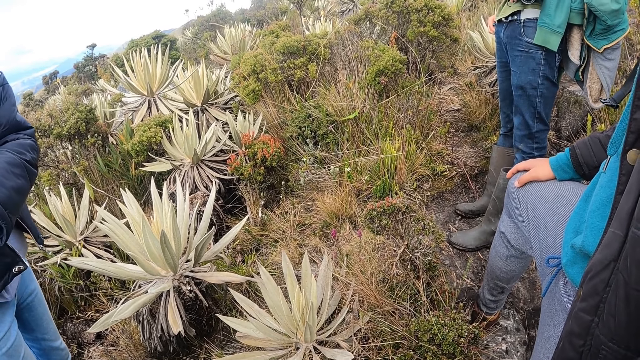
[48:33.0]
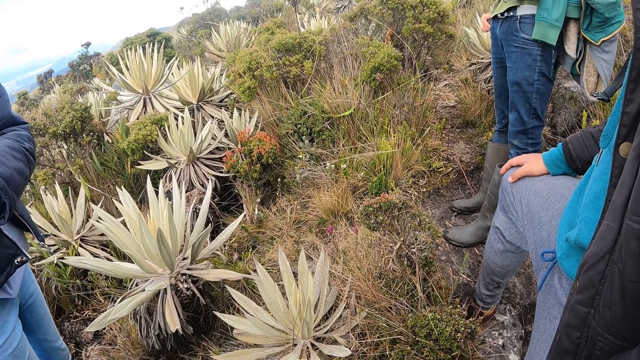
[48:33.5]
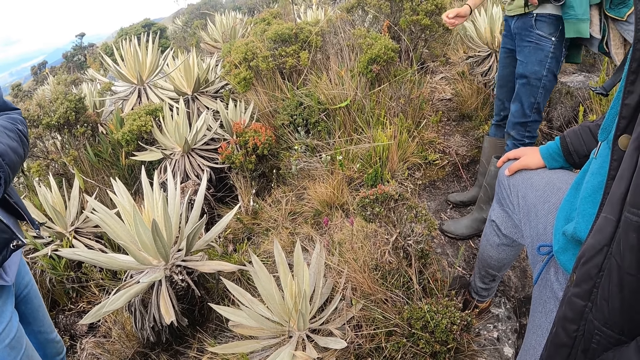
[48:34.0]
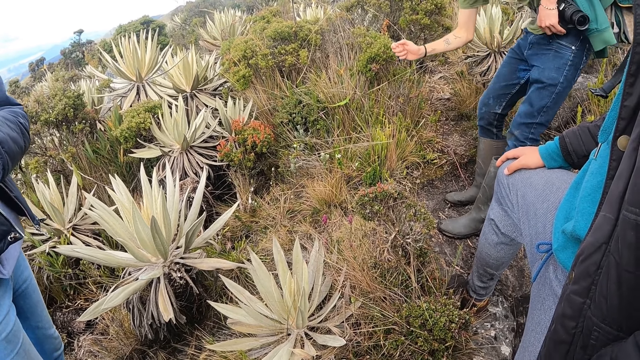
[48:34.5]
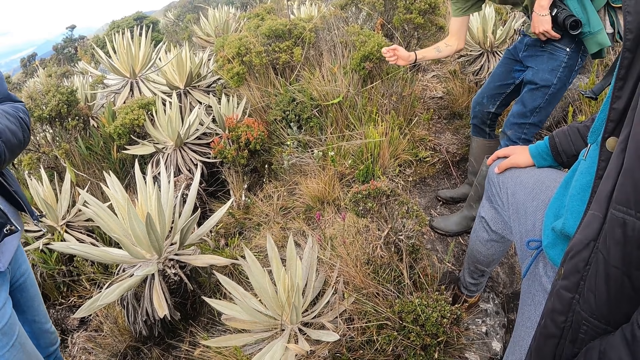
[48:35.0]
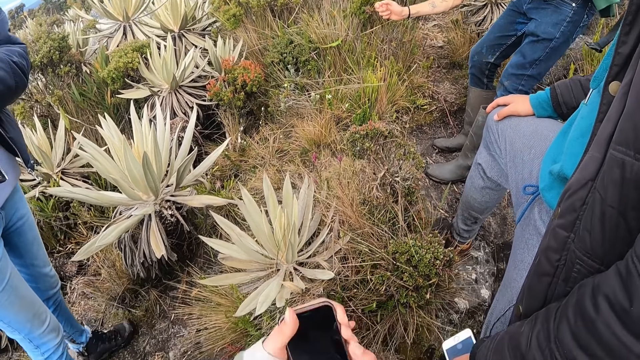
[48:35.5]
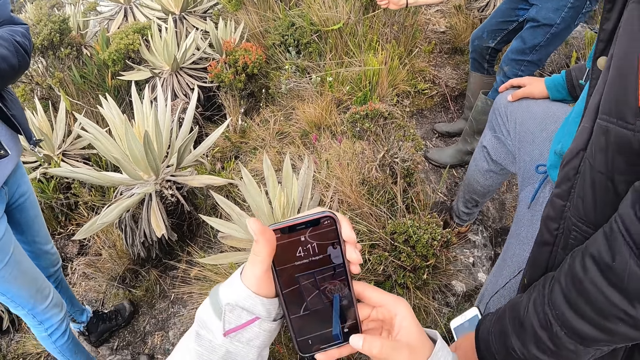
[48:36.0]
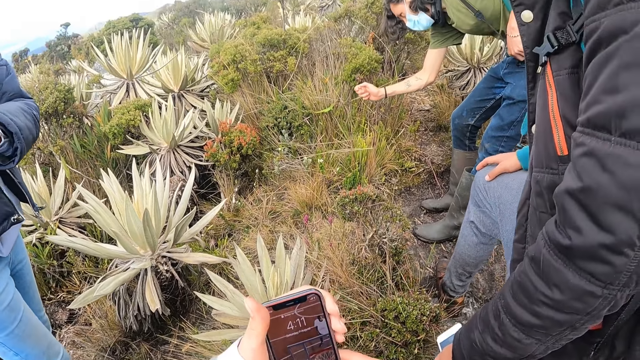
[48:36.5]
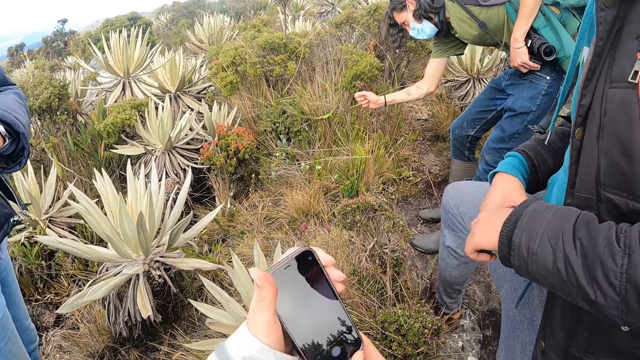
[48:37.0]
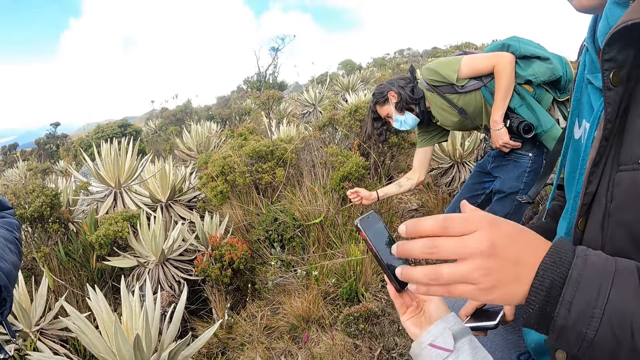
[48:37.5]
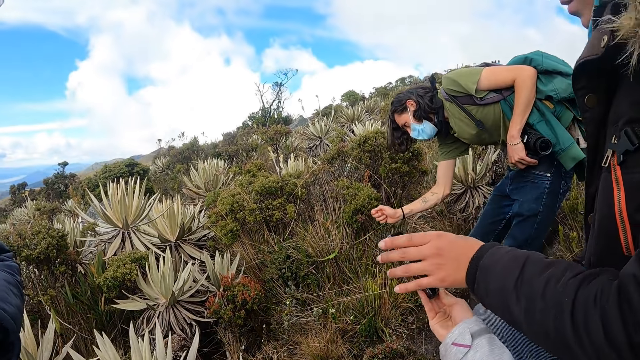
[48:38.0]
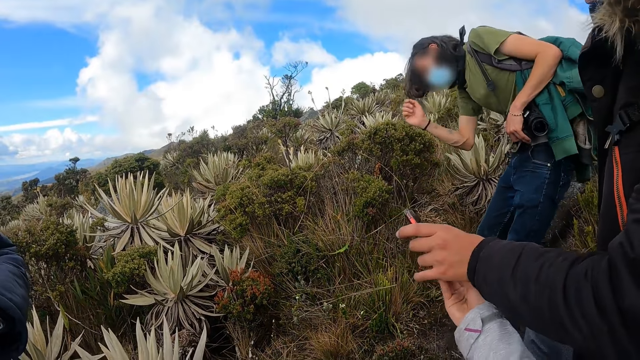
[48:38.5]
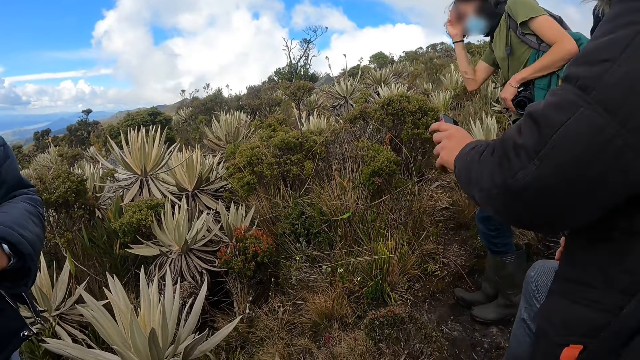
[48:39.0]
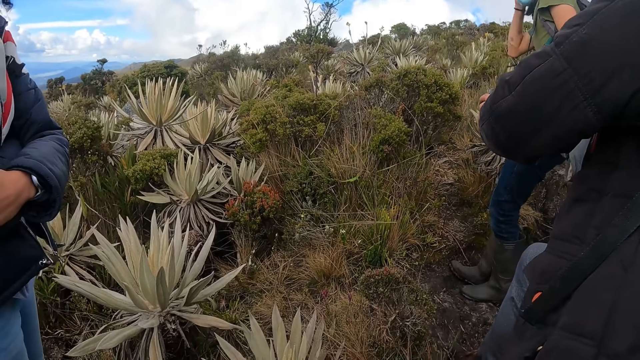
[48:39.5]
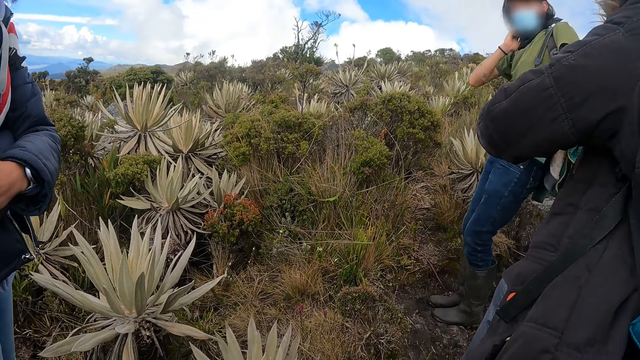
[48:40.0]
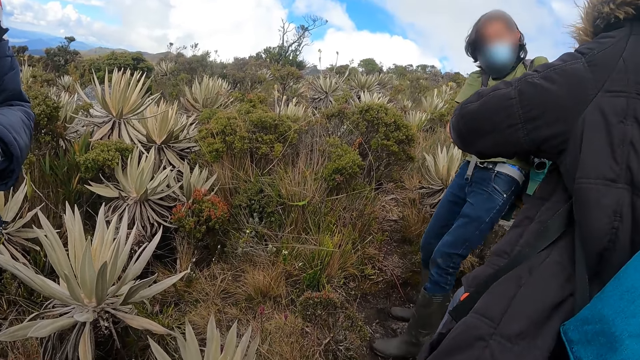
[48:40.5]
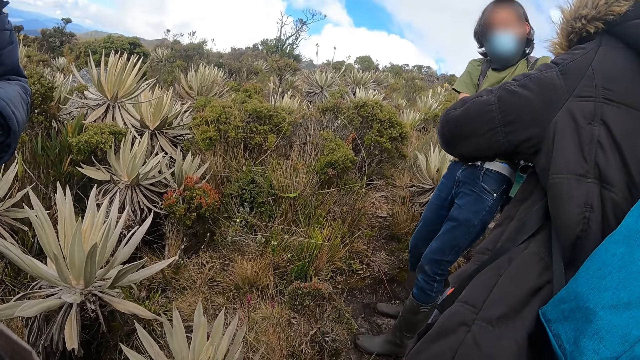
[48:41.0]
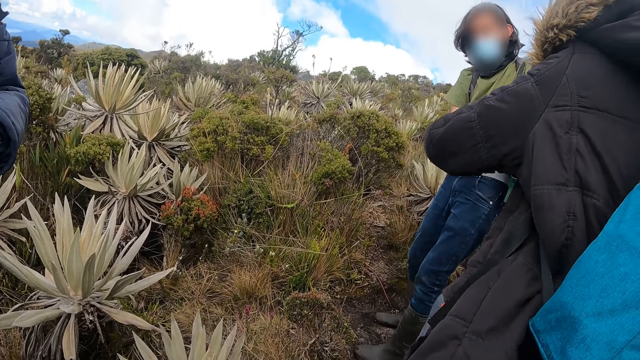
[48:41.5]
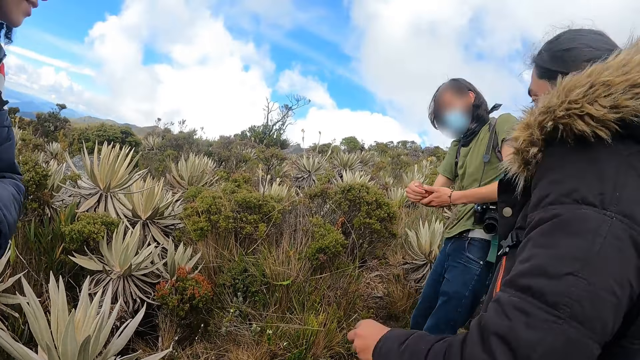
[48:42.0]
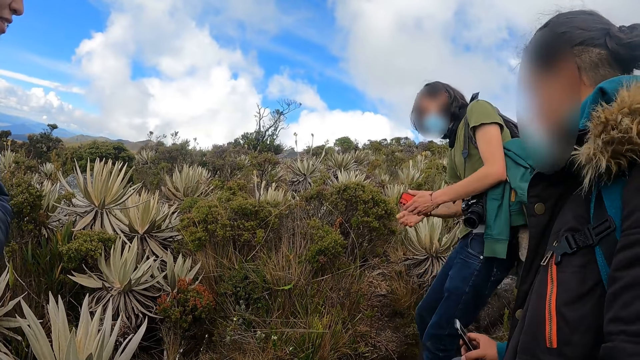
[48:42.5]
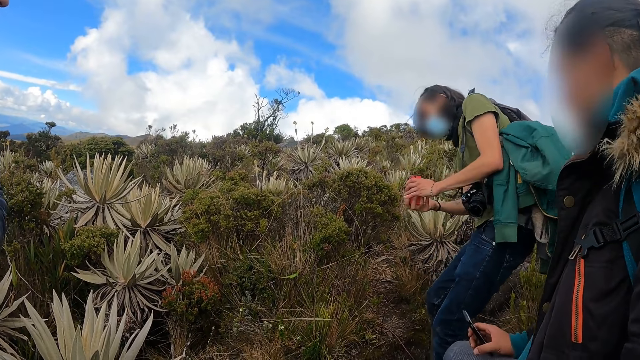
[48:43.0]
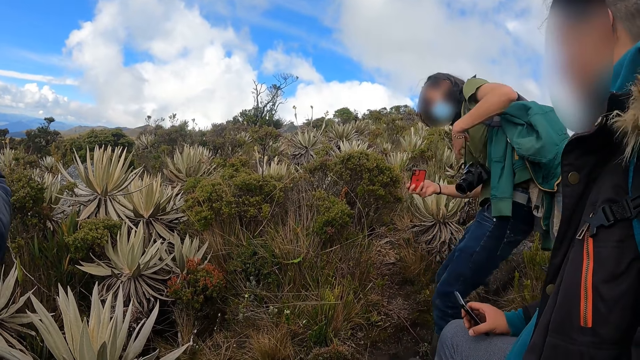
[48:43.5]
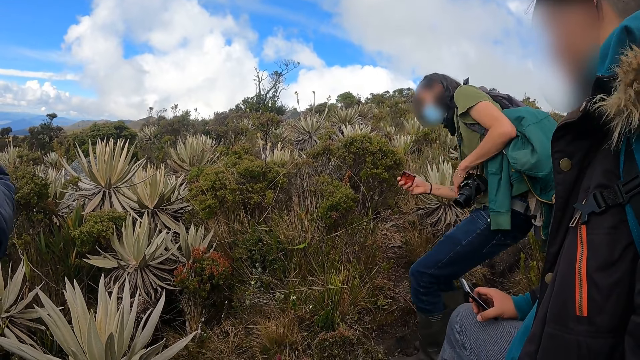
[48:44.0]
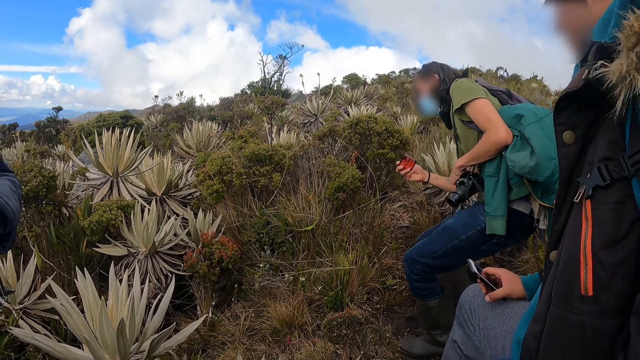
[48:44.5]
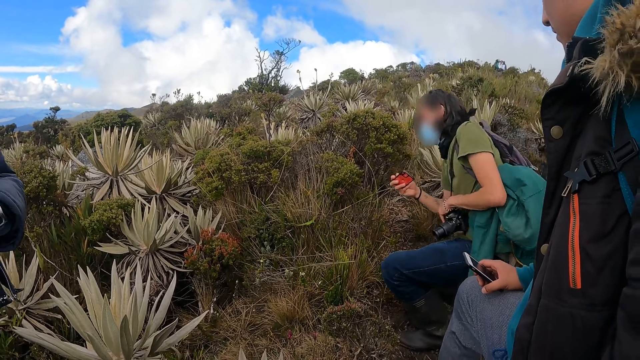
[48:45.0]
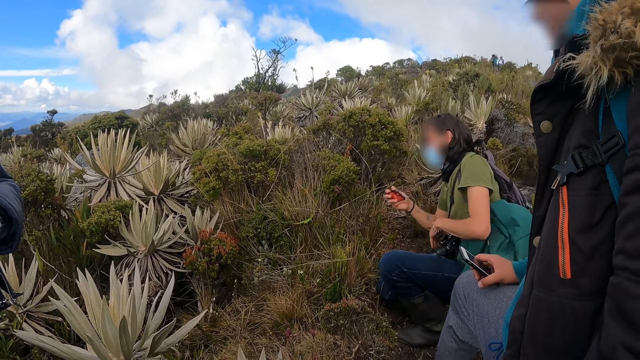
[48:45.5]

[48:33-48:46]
The camera wearer unlocks the phone in her right hand with her right thumb. She passes the phone to a man with her right hand. The man passes the phone to another man with his left hand. The other man holds the phone with his hands, holds the phone in his left hand, and passes the phone to his right hand. The other man holds his camera with his left hand.

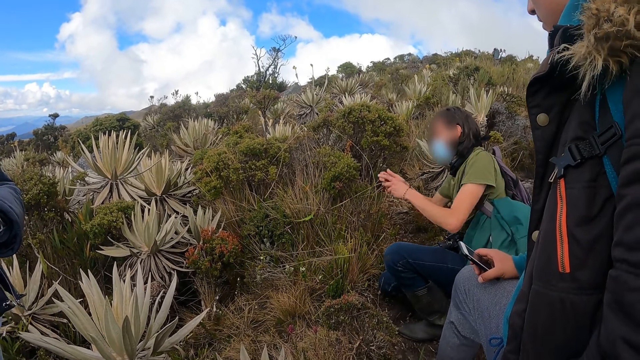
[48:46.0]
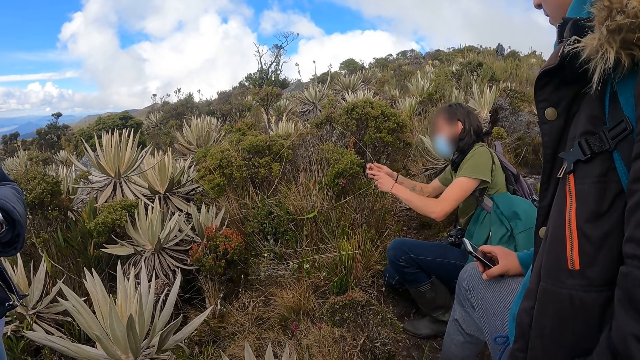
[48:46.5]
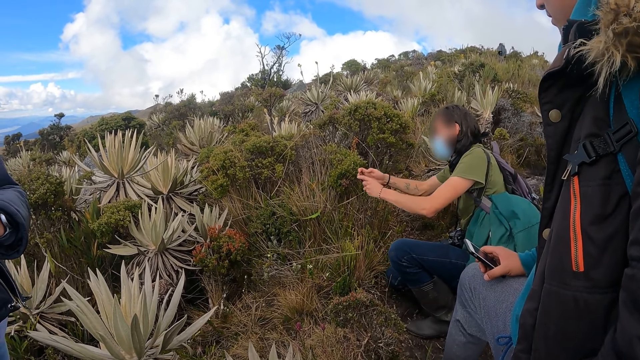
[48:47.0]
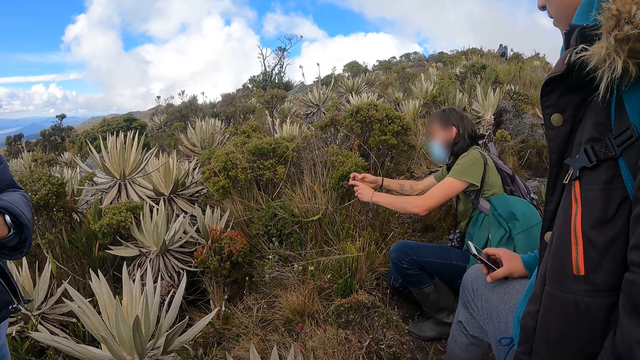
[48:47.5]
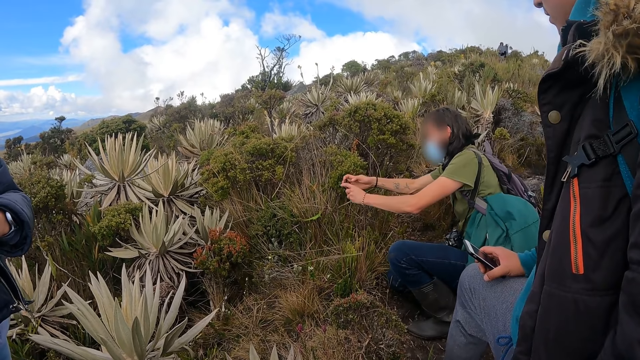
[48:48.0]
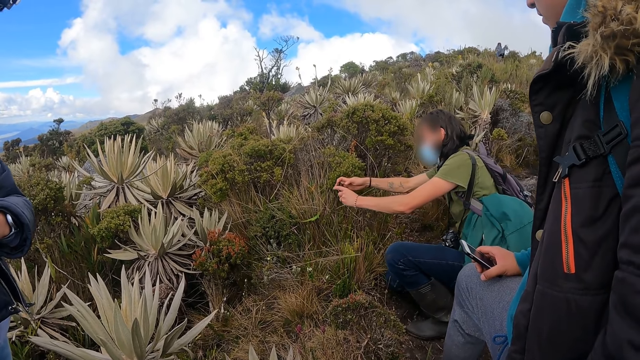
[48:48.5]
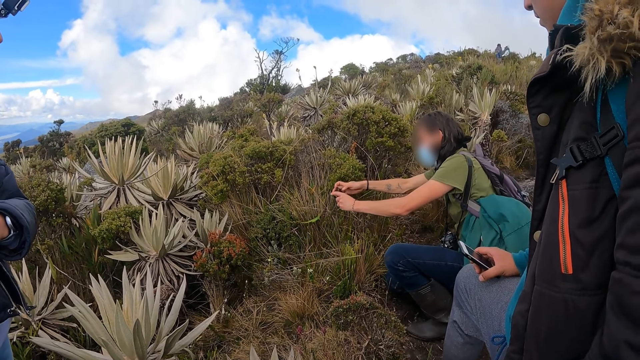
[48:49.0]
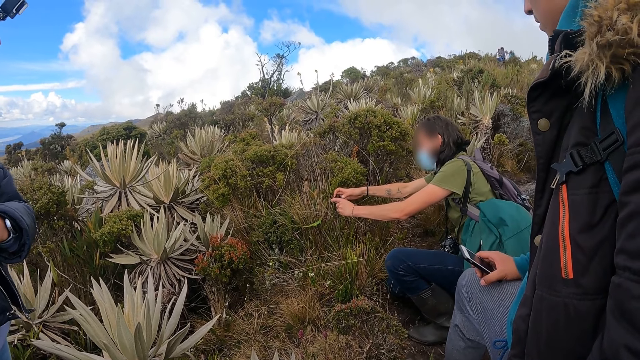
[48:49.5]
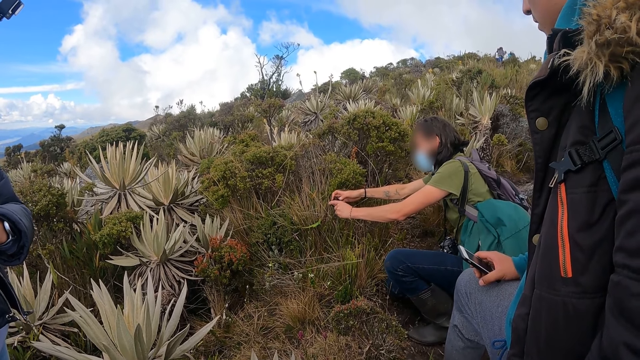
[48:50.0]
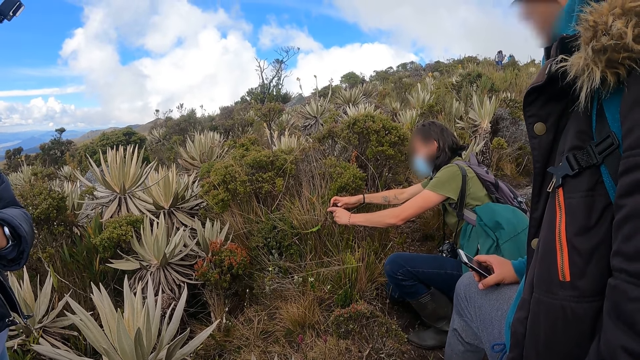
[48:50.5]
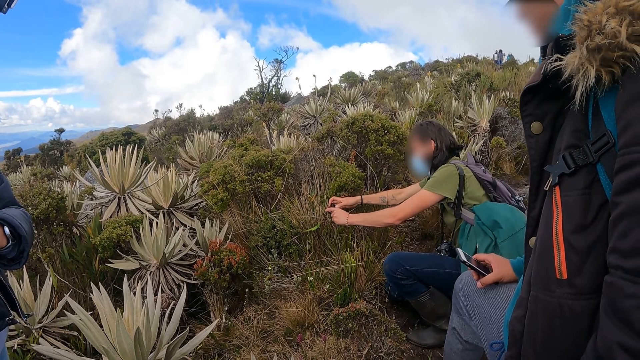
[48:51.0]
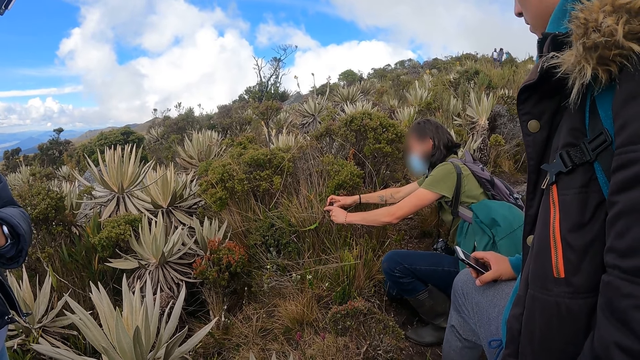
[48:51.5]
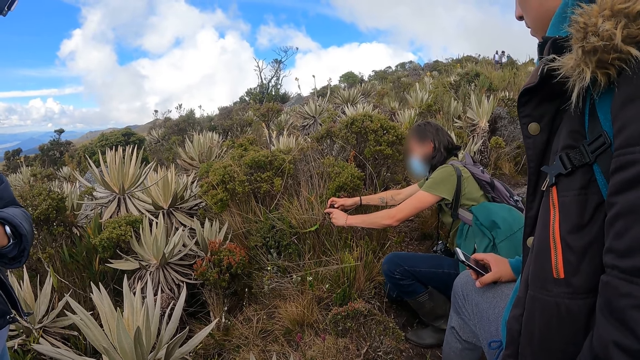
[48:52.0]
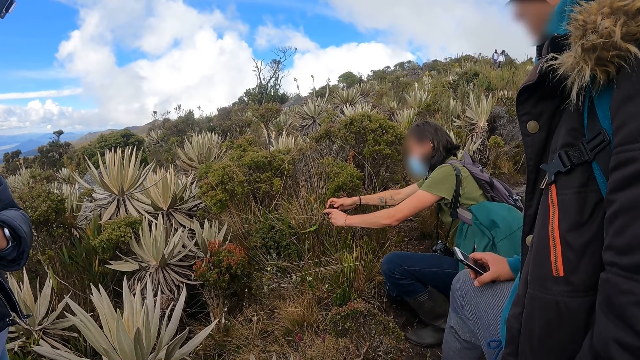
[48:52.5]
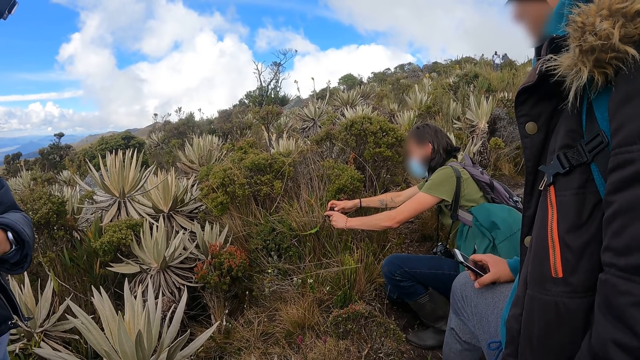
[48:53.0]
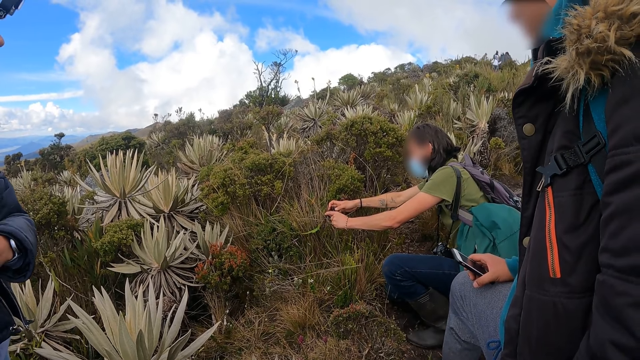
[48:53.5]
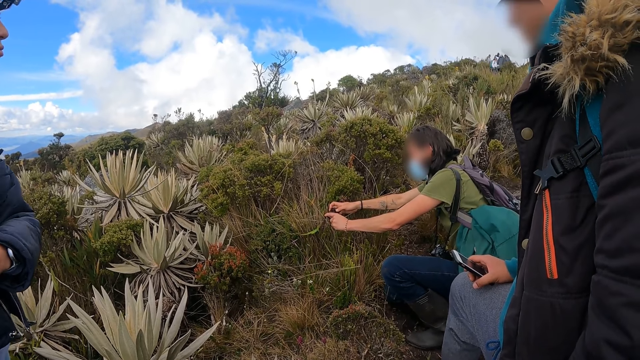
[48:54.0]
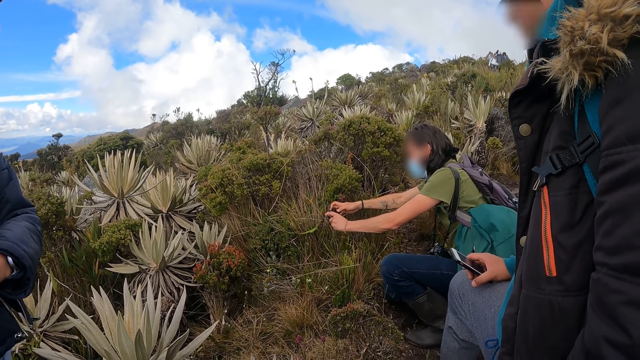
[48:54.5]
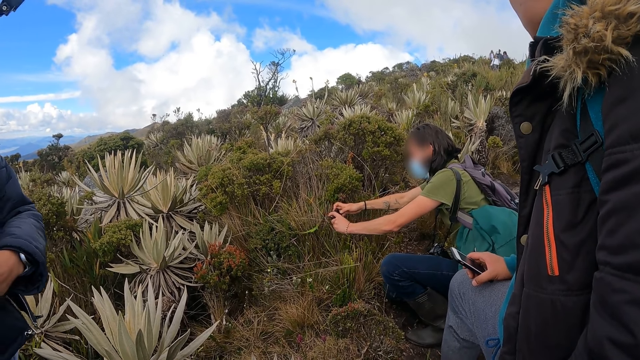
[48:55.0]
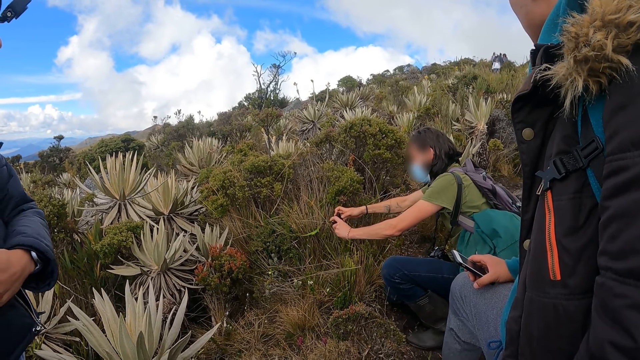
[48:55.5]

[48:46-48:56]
The man takes a picture of the plant with the phone in his hands.
